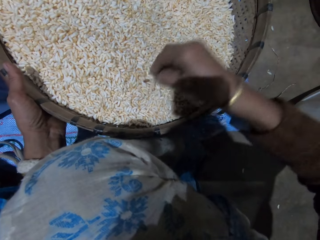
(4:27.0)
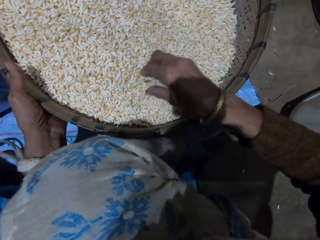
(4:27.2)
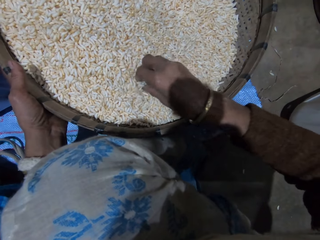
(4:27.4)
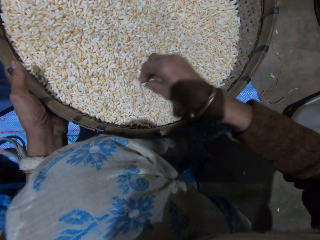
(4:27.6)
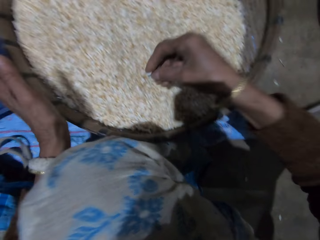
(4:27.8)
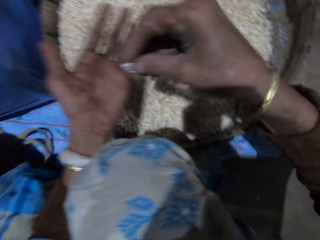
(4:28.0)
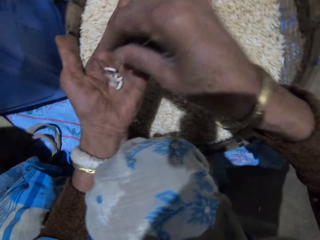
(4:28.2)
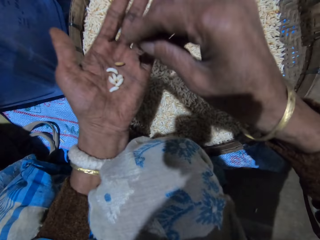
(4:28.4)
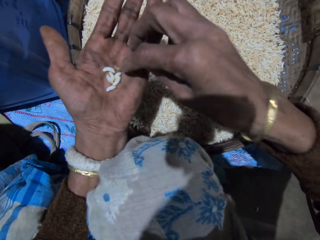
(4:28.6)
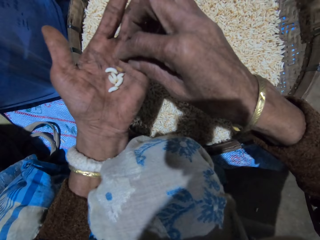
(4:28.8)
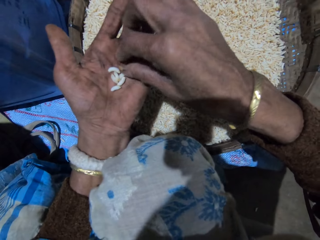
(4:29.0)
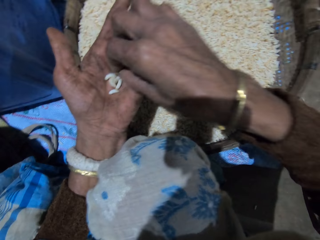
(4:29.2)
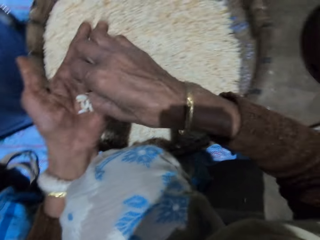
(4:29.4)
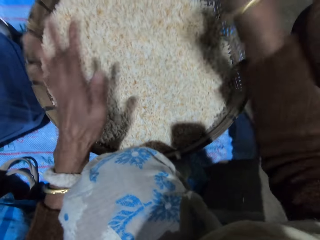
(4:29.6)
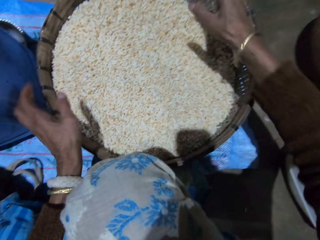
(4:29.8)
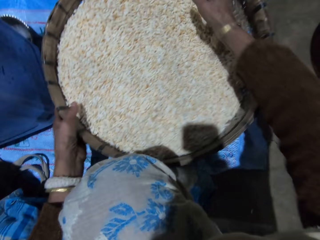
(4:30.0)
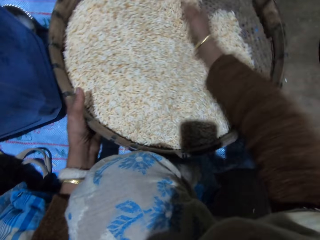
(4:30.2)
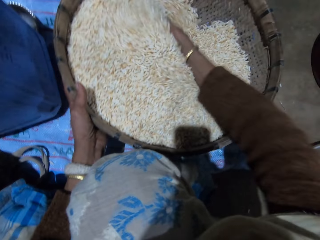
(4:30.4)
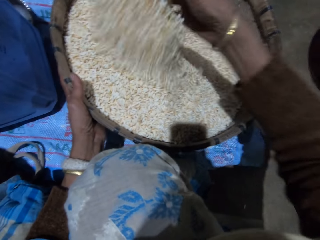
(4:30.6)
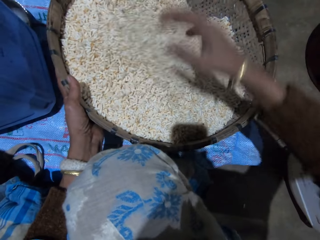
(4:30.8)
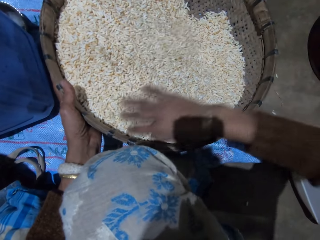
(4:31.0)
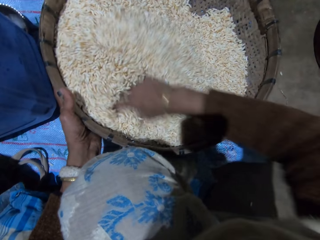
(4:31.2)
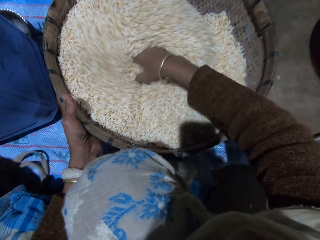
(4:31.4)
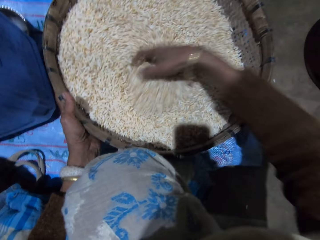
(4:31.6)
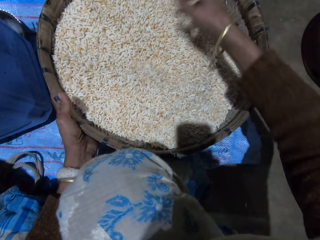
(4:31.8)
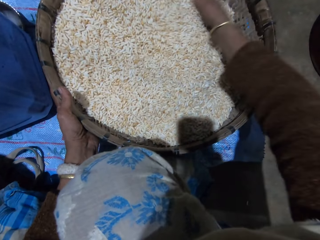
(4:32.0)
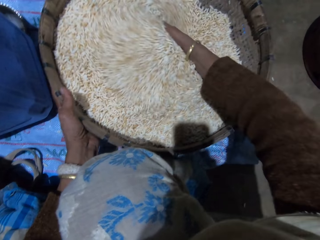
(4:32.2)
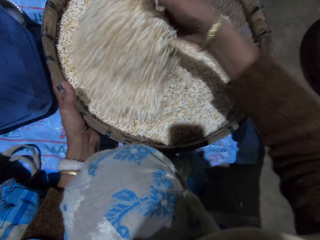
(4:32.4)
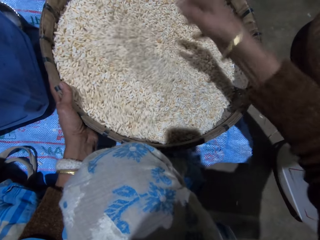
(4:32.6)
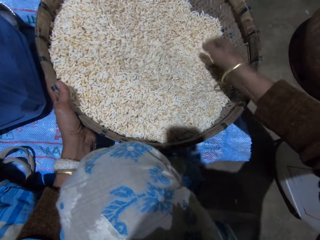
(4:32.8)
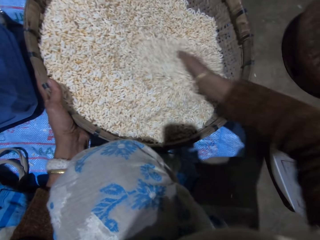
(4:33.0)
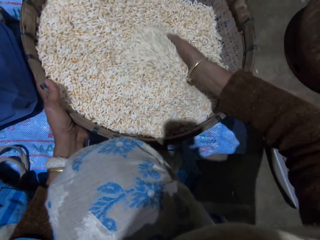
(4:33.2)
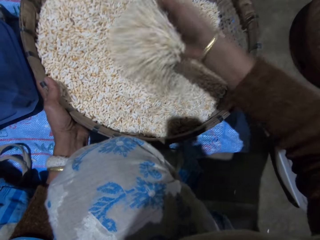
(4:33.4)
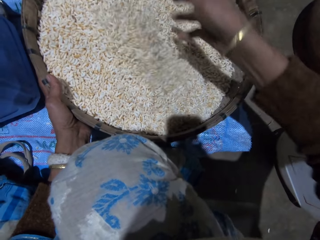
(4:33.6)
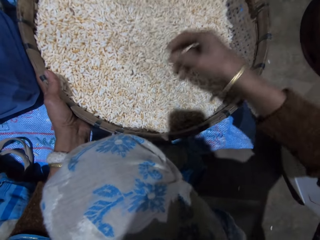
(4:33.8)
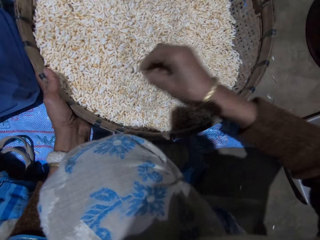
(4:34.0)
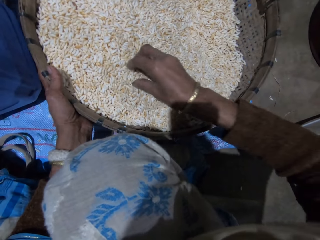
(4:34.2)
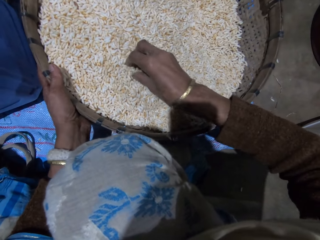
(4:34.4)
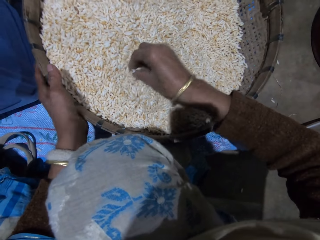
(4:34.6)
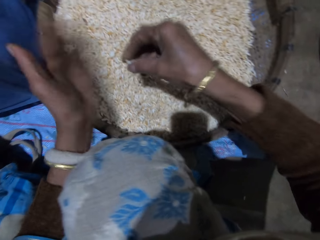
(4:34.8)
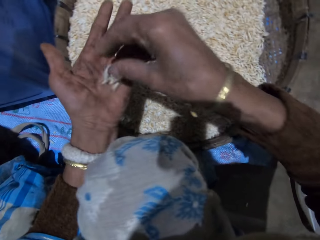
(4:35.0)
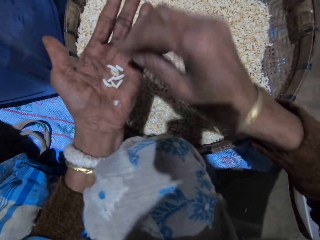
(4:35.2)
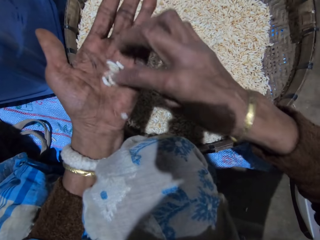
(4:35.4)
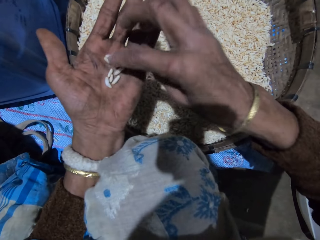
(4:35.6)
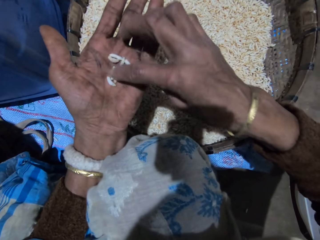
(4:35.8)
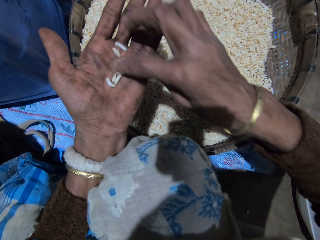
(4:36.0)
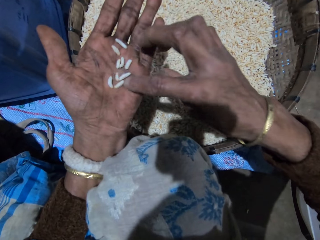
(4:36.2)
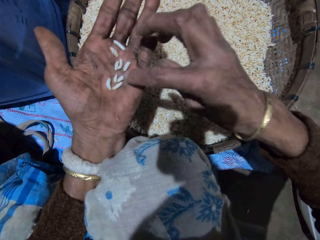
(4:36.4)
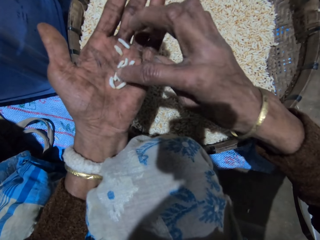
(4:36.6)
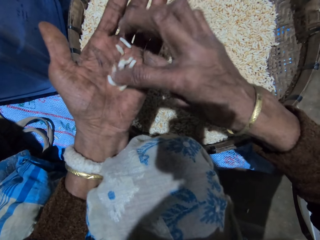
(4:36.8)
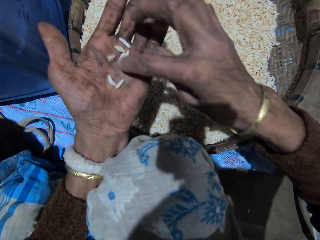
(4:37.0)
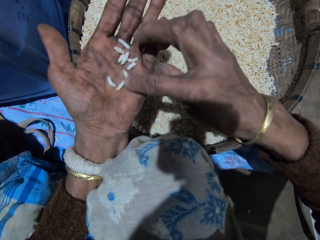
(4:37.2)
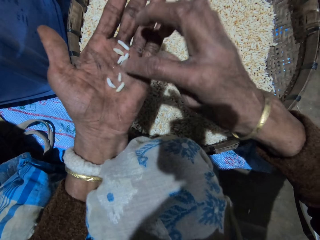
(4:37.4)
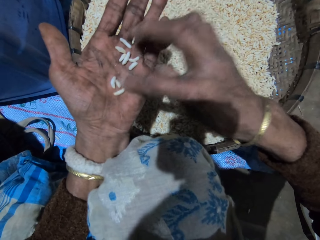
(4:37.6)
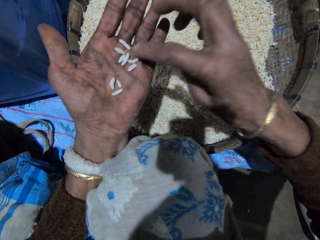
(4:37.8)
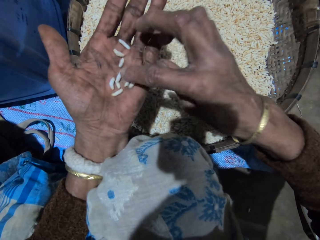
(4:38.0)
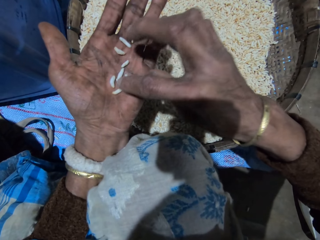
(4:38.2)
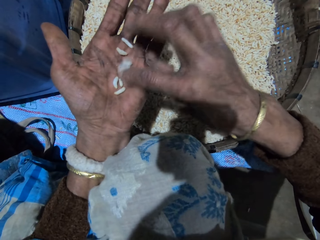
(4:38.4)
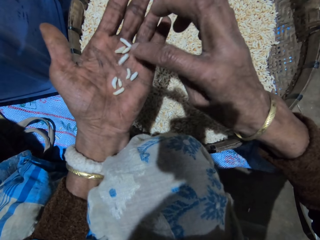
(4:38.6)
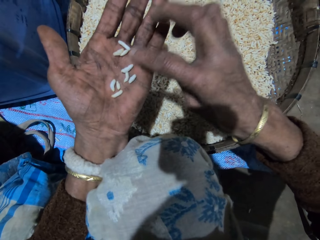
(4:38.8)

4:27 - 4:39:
The camera wearer picks grains from the basket with her right hand. She drops the grains in her right hand on her left hand. She takes out dirt from the grains in her left hand with her right hand. She throws the dirt in her right hand. She pours the grains in her left hand into the basket of grains. She sorts out the grains with her right hand. She turns the grains in the basket with her right hand. She picks grains from the basket with her right hand. She drops the grains in her right hand on her left hand. She sorts out the grains with her right hand.

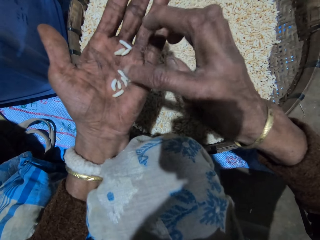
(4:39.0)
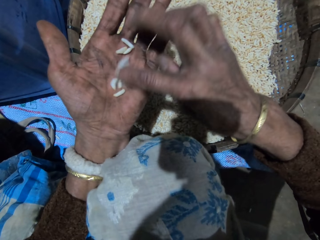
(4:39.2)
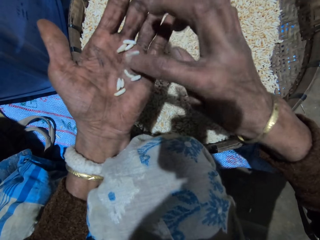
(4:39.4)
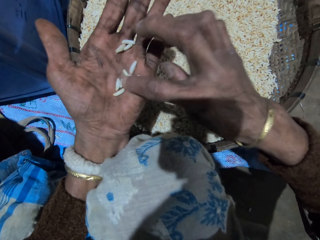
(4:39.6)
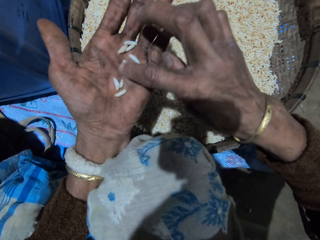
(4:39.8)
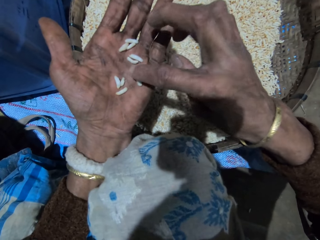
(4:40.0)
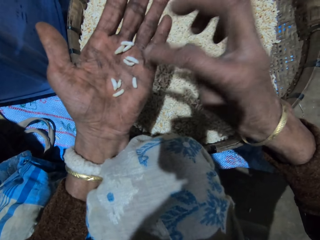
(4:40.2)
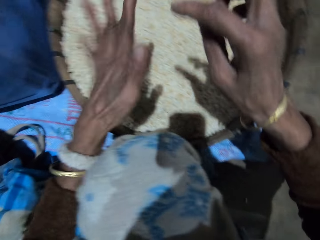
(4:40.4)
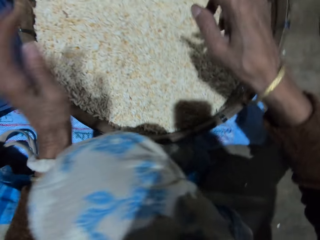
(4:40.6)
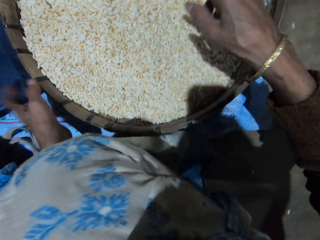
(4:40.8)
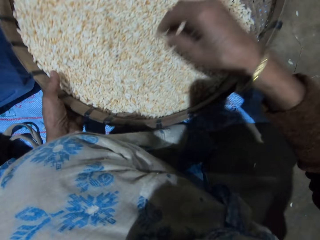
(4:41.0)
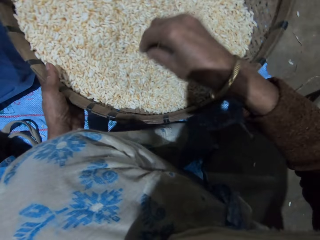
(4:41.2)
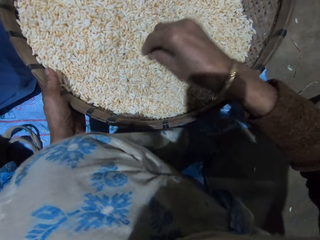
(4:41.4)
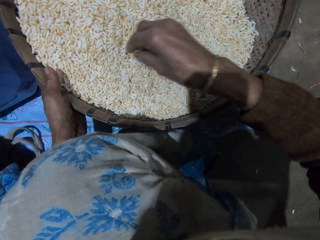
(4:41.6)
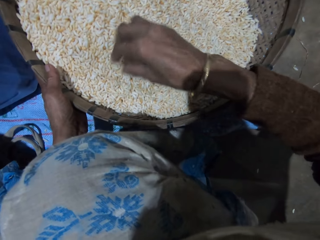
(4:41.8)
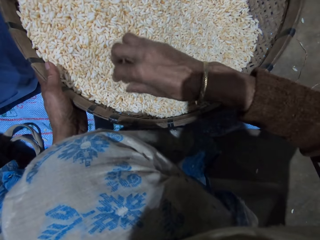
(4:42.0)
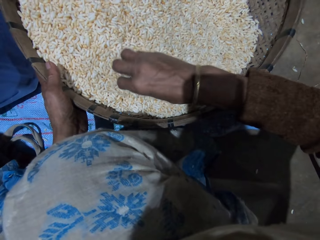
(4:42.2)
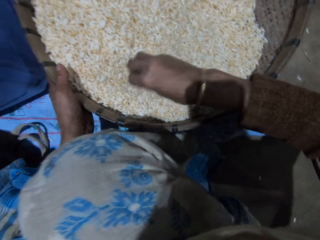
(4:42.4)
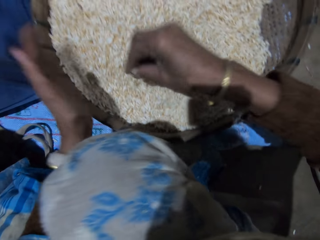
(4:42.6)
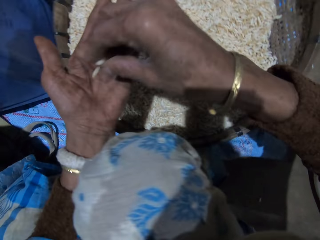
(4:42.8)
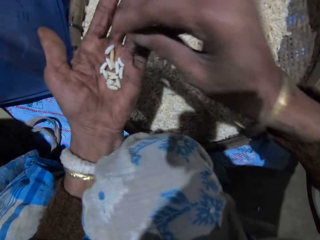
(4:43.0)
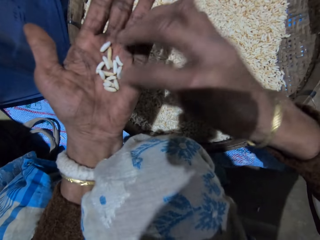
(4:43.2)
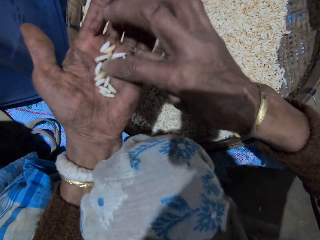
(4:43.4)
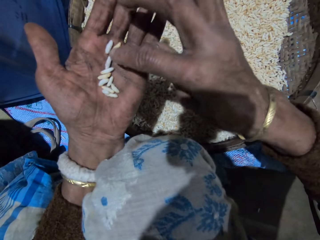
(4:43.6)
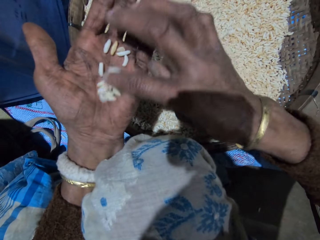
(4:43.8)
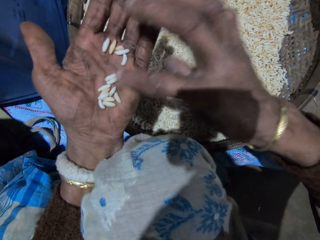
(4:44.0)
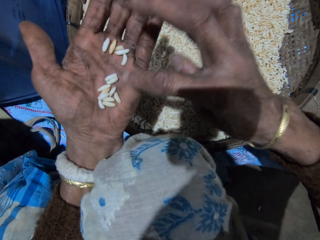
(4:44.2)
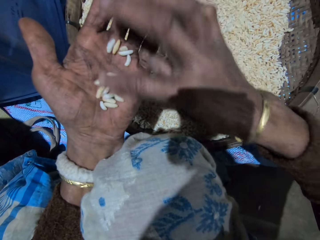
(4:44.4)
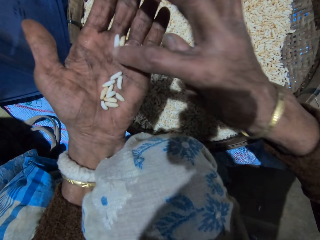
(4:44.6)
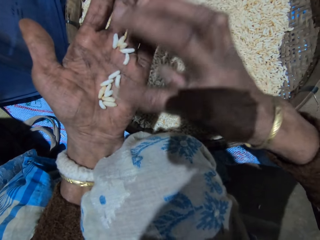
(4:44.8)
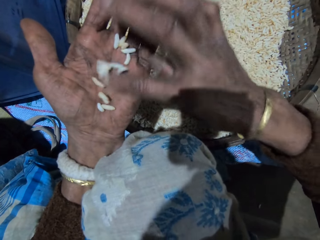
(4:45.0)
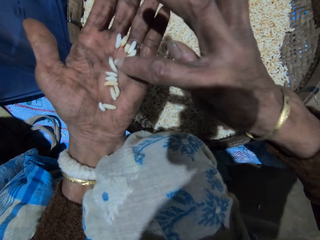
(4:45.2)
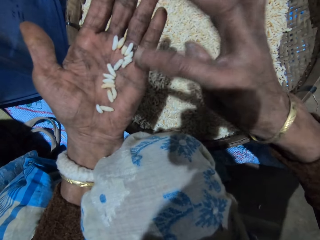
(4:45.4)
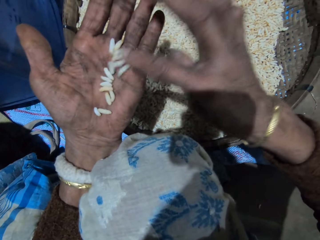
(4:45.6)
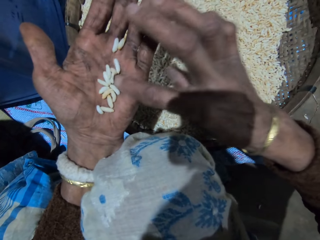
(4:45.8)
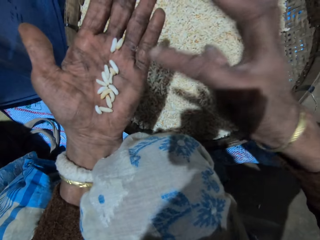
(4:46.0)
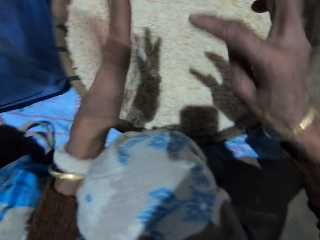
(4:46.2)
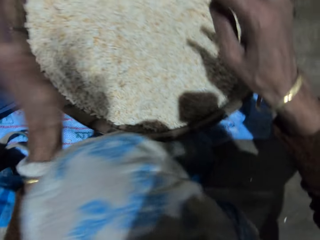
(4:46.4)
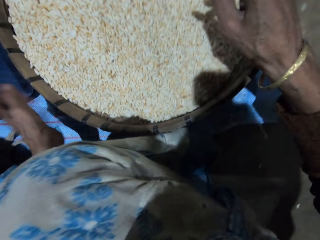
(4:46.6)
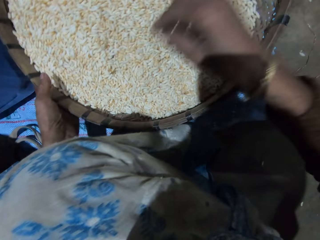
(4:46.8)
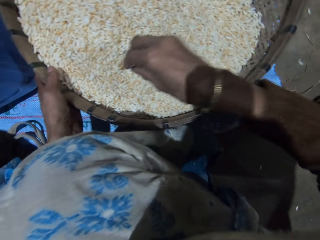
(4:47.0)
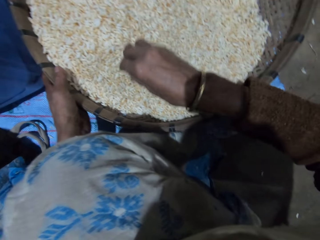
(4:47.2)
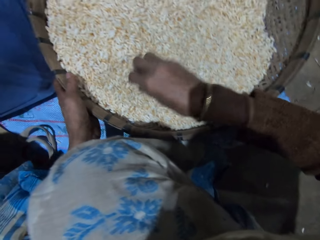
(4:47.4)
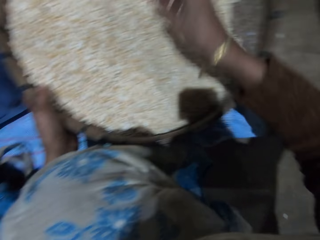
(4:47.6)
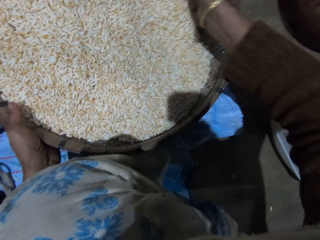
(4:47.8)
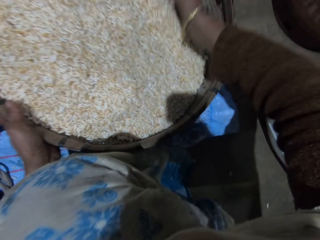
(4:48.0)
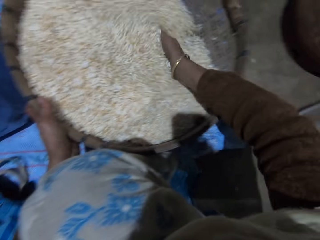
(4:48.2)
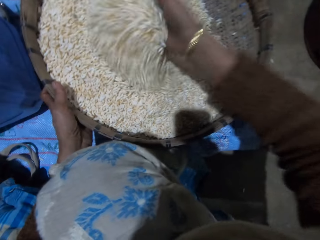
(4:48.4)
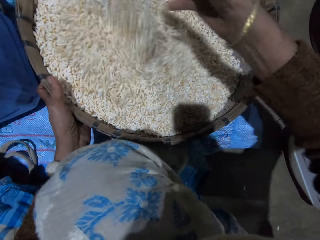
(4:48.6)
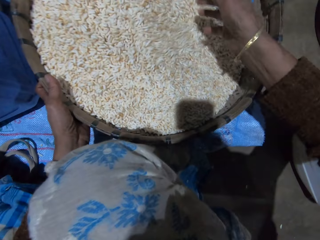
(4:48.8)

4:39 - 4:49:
The camera wearer pours the grains in her left hand into the basket of grains. She picks grains from the basket with her right hand. She drops the grains in her right hand on her left hand. She sorts out the grains with her right hand. She pours the grains in her left hand into the basket. She holds the basket with her left hand. She sorts the grains with her right hand.
